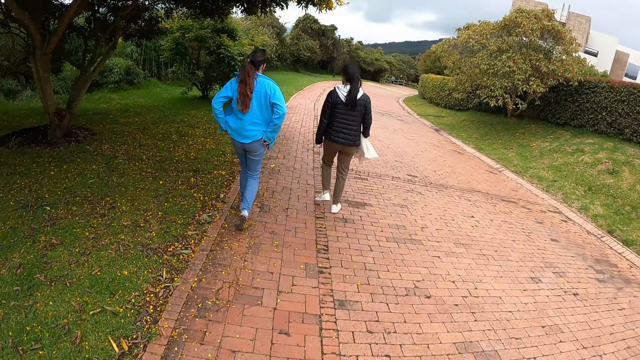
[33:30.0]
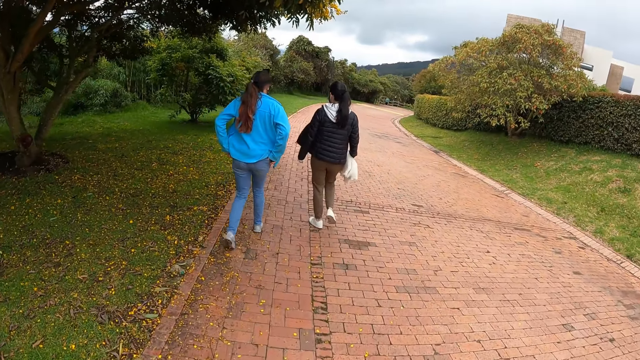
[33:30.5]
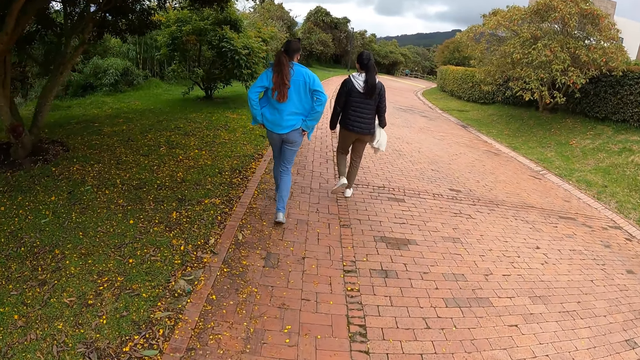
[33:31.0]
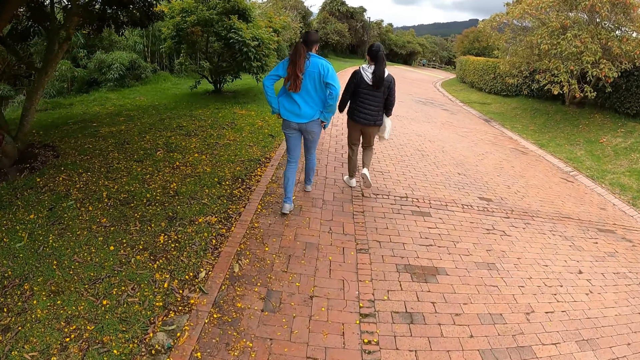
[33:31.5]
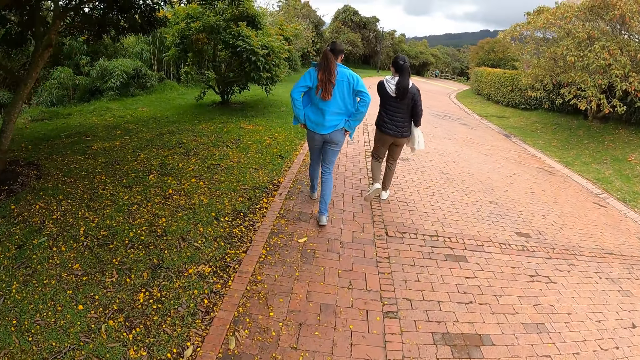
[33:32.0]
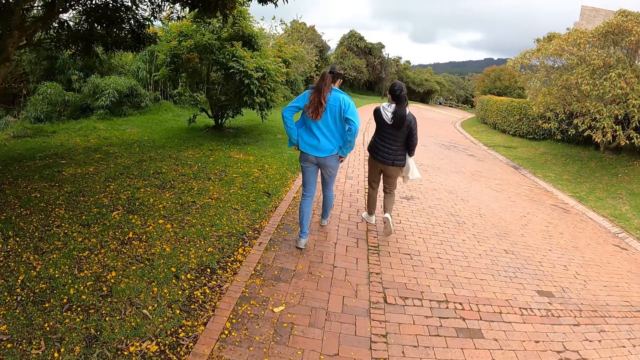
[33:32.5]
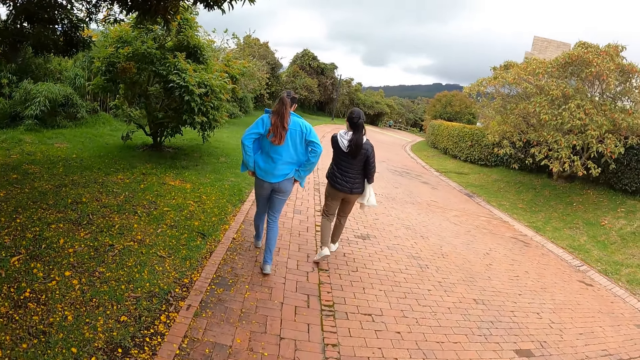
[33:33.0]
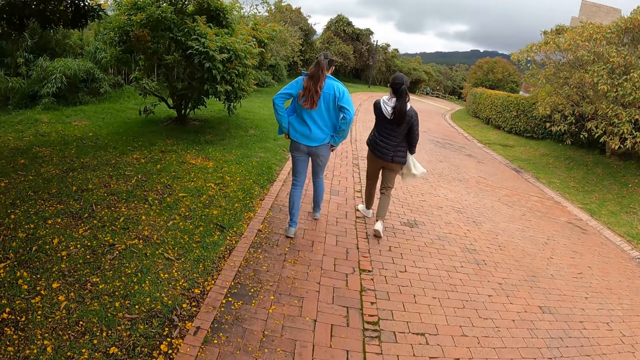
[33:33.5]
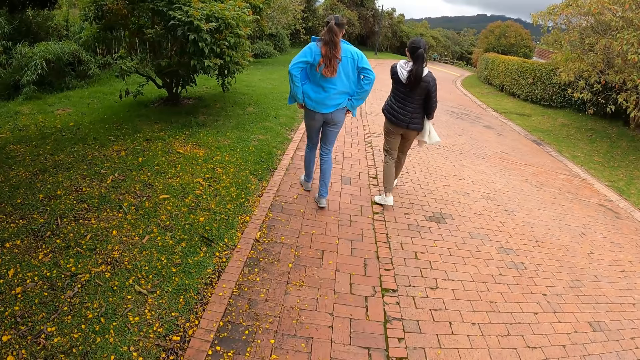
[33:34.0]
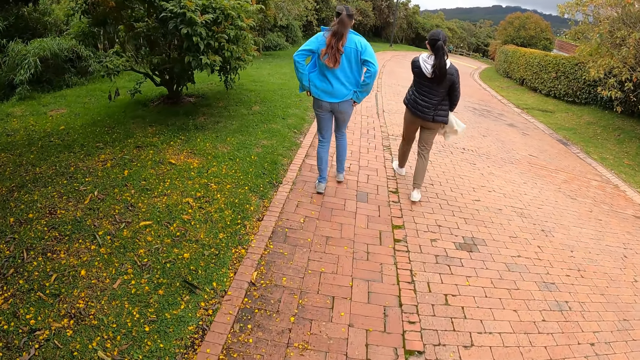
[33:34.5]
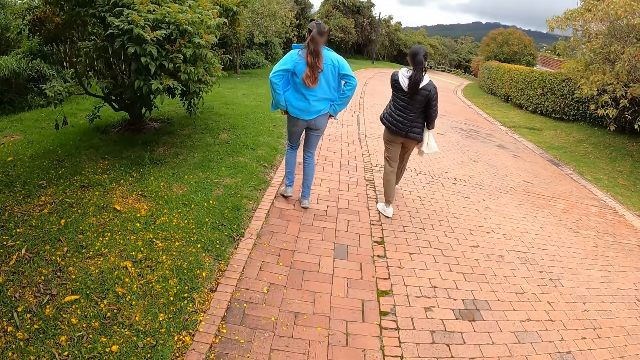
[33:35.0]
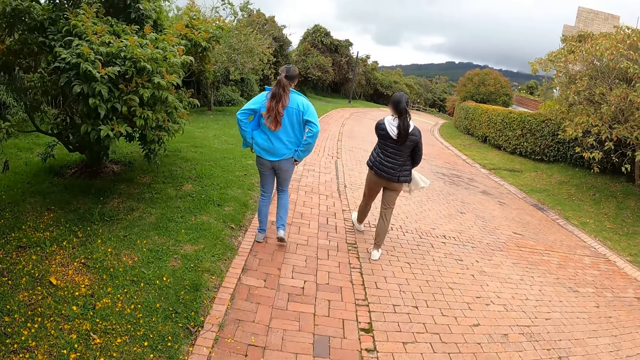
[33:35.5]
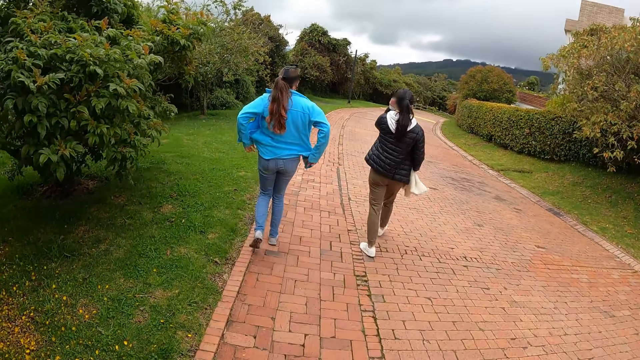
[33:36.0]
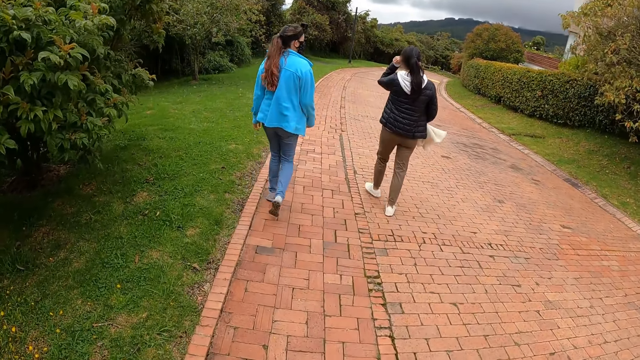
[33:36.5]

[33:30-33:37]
A woman fiddles with her hair with her left hand.

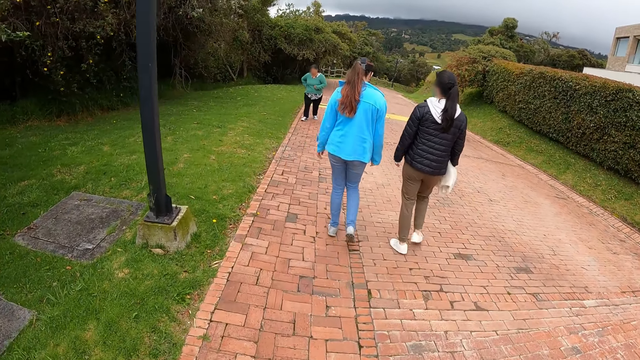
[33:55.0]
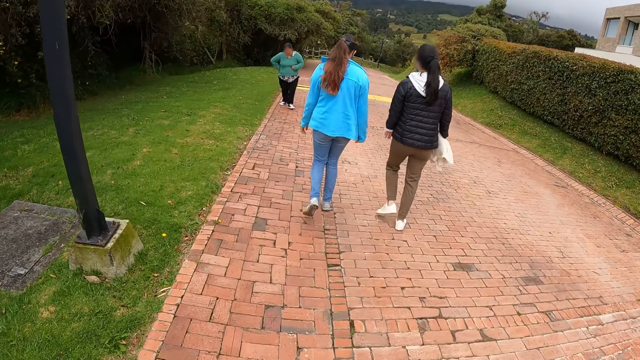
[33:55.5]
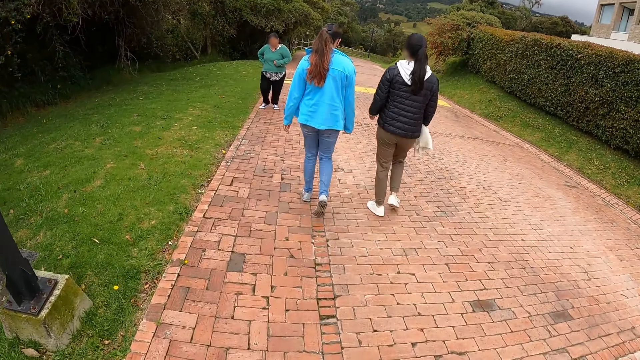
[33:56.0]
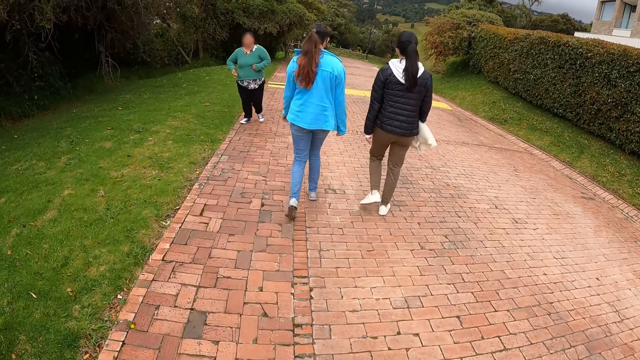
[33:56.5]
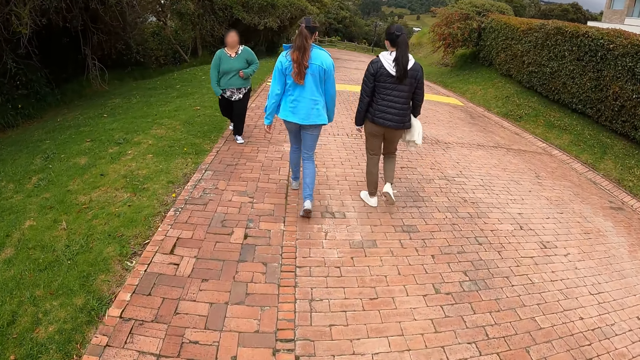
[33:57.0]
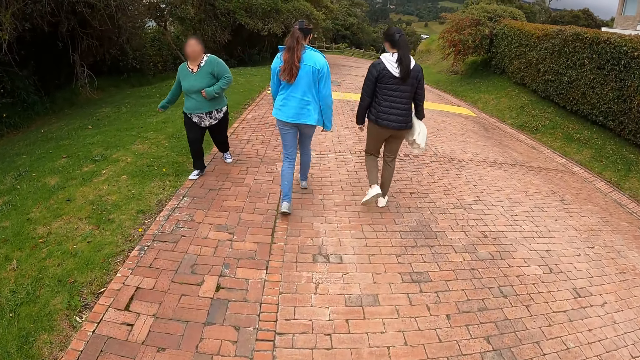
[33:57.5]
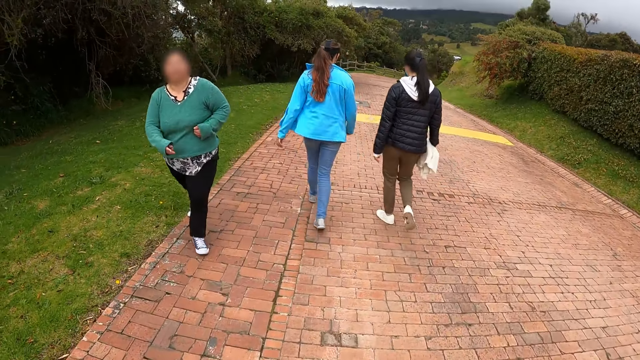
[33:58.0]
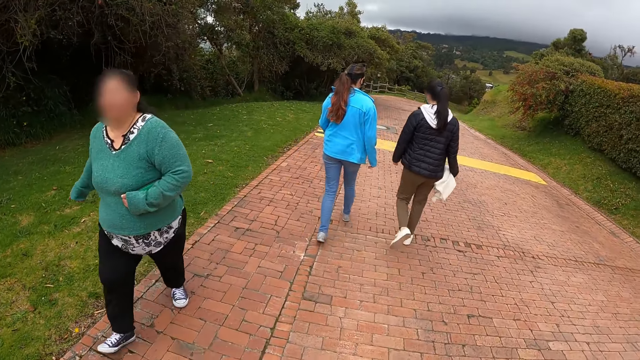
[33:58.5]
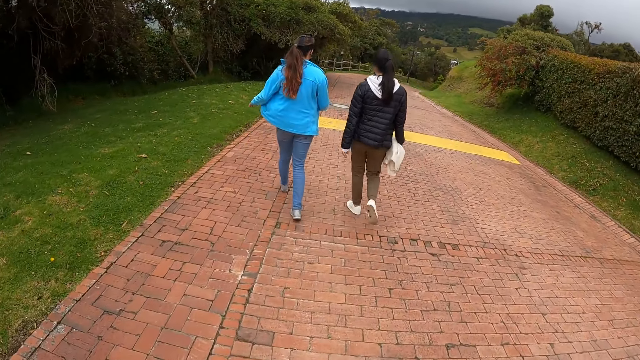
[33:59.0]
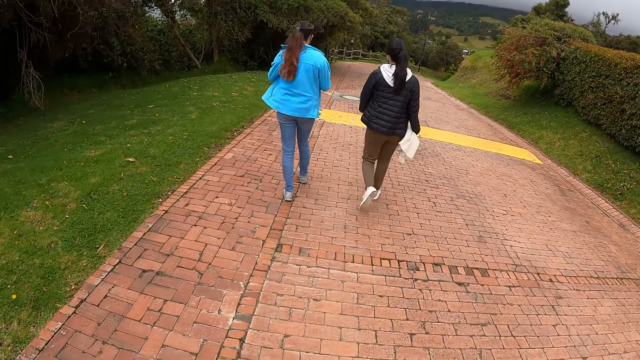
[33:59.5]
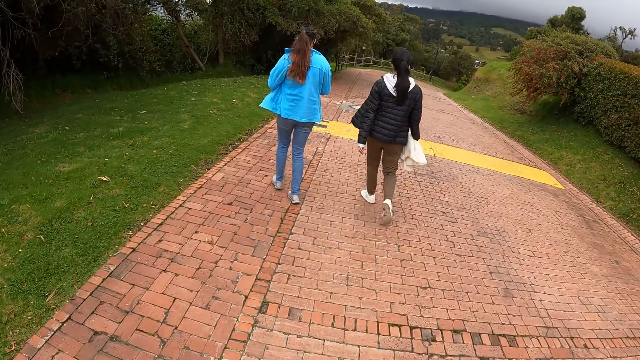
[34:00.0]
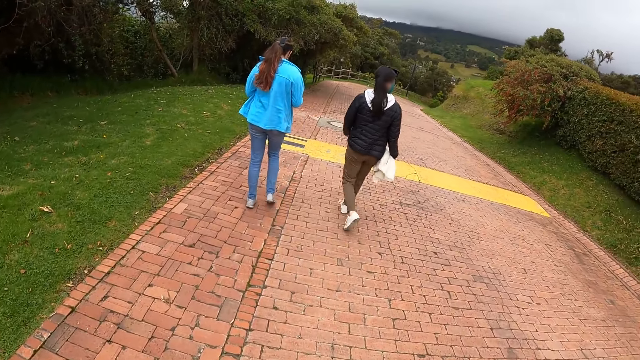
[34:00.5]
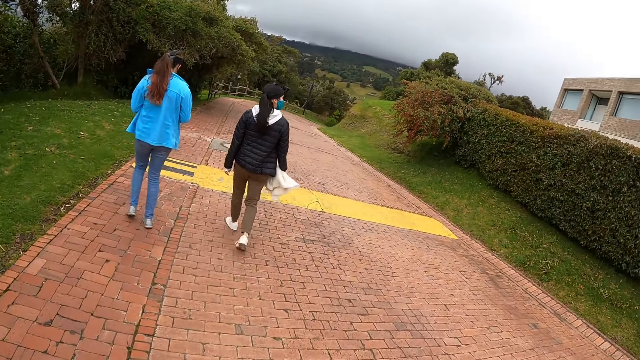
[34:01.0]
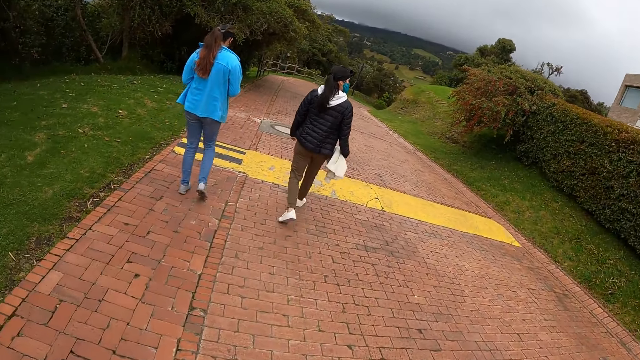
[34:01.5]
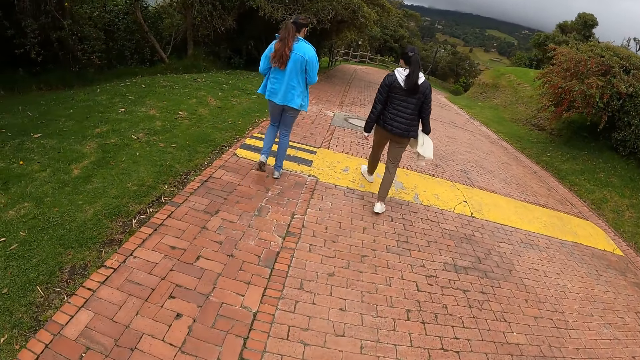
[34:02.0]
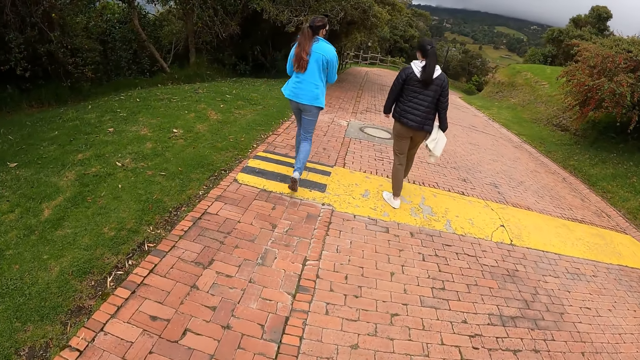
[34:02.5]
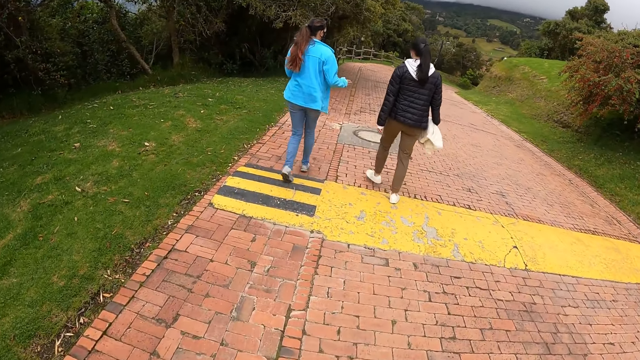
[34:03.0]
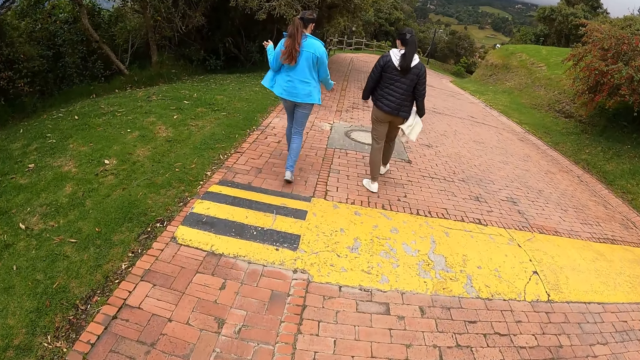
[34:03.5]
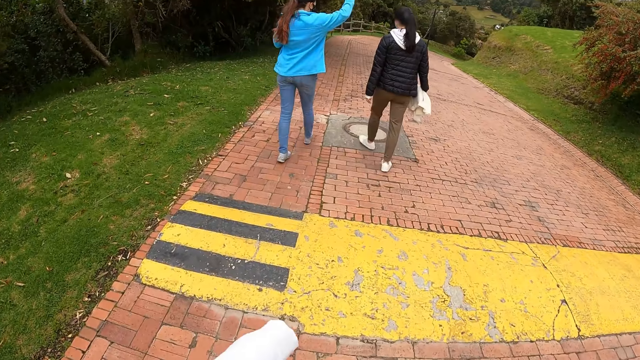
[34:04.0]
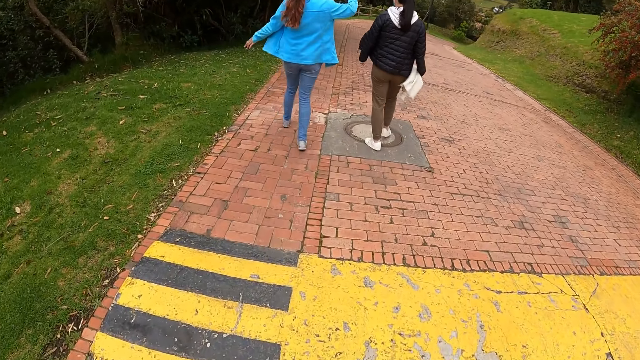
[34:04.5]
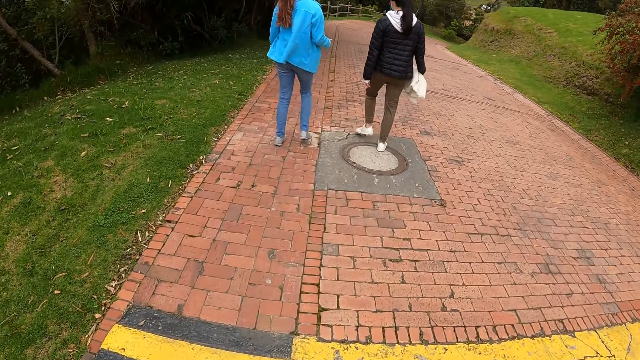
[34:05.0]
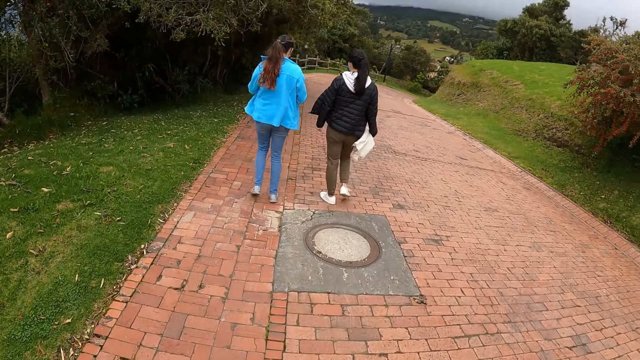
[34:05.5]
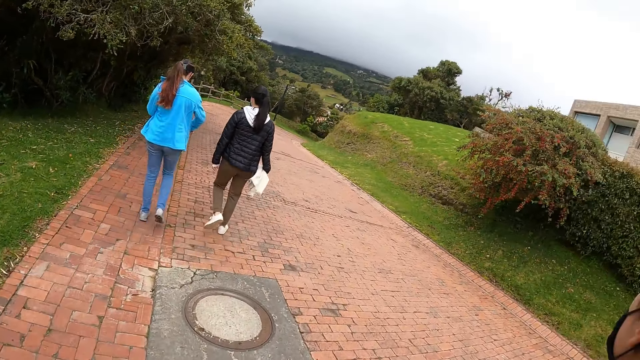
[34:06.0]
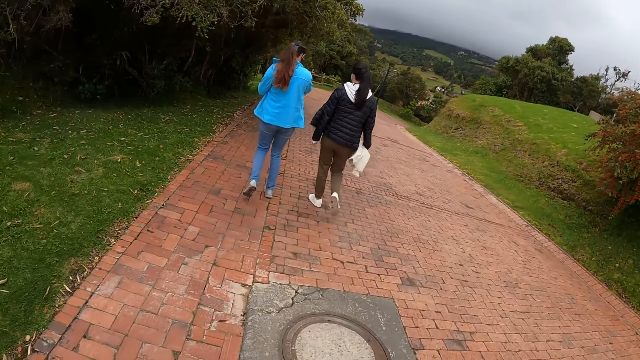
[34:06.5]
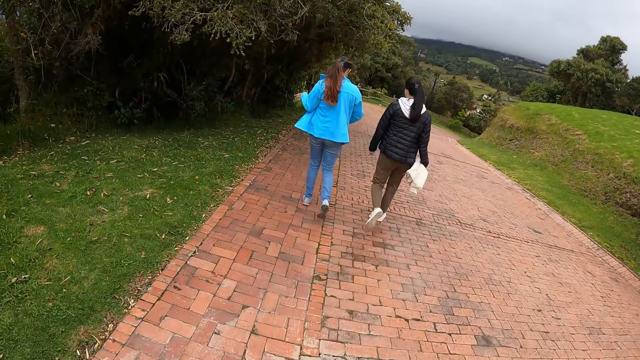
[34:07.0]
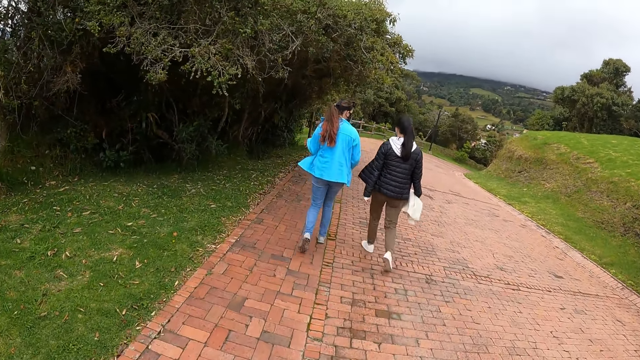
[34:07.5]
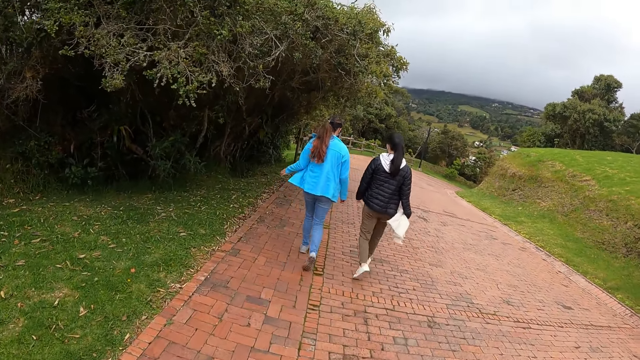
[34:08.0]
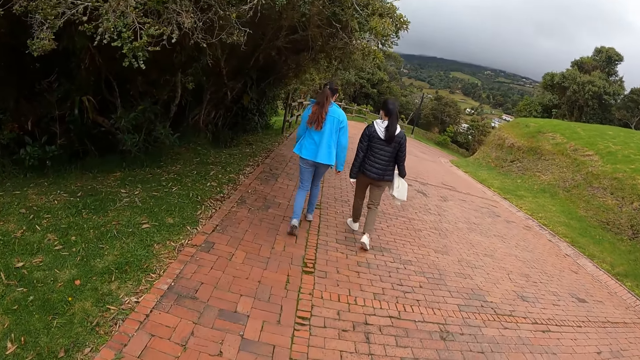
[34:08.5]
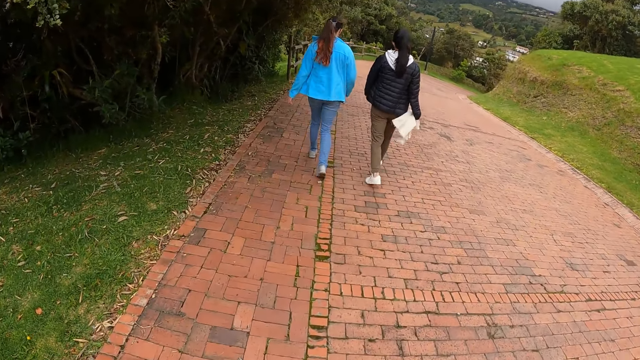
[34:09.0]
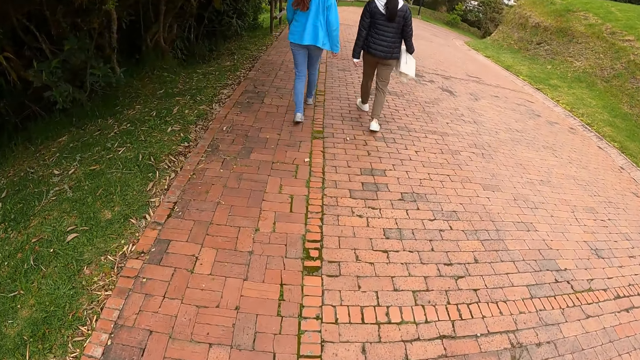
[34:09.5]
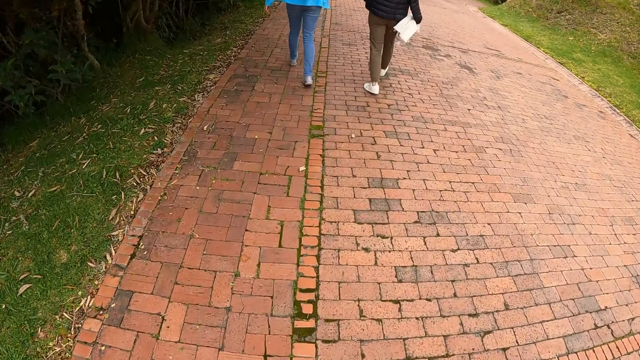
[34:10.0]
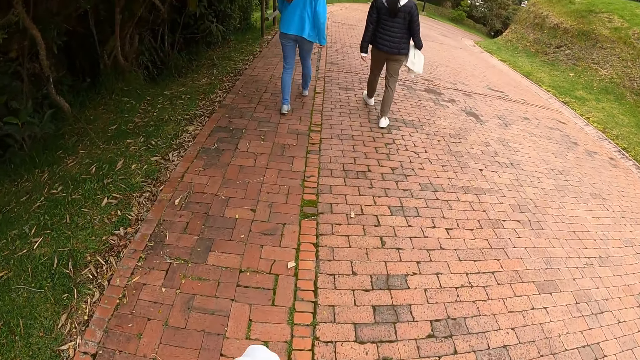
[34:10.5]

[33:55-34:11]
A woman walks past the camera wearer on the pathway.
